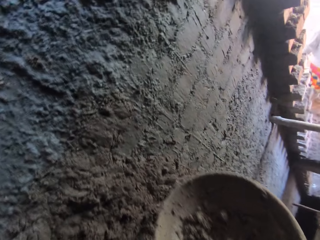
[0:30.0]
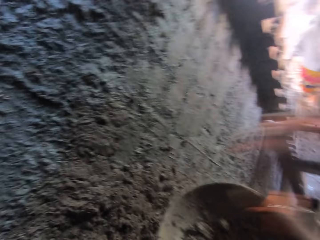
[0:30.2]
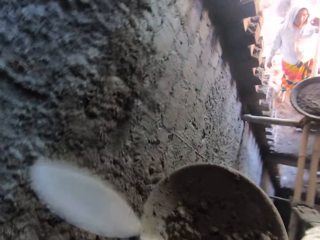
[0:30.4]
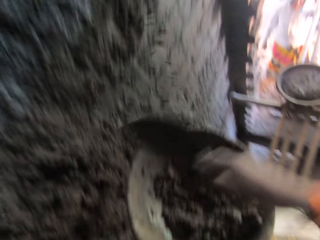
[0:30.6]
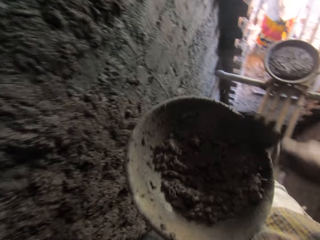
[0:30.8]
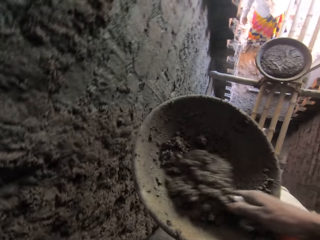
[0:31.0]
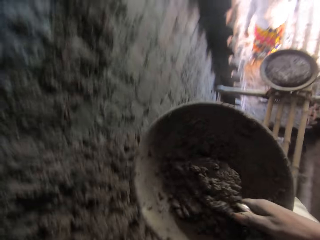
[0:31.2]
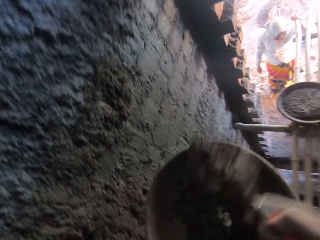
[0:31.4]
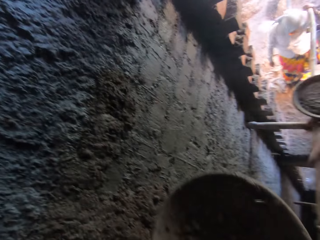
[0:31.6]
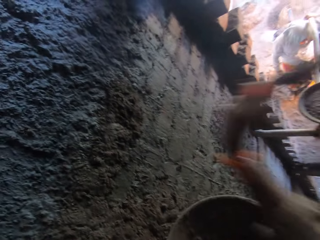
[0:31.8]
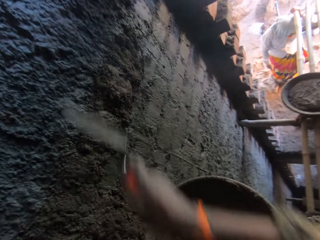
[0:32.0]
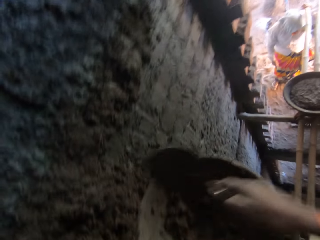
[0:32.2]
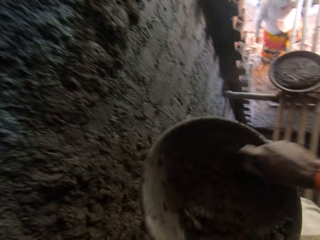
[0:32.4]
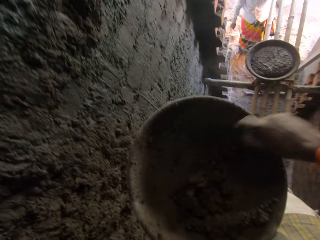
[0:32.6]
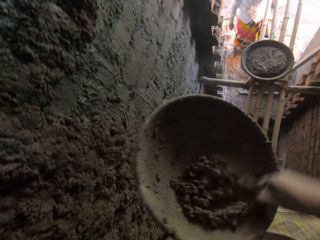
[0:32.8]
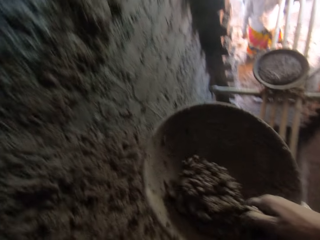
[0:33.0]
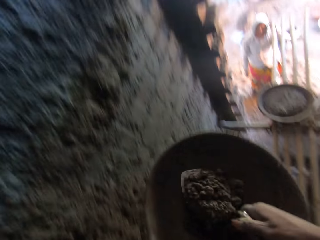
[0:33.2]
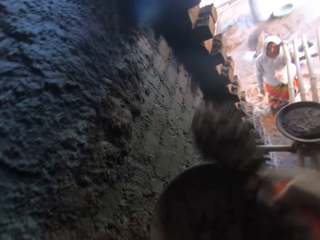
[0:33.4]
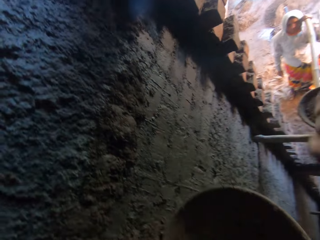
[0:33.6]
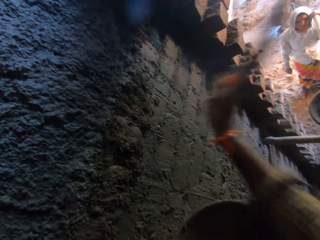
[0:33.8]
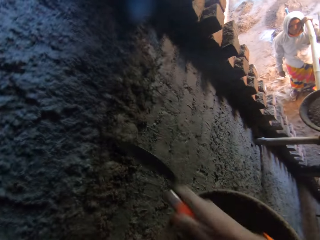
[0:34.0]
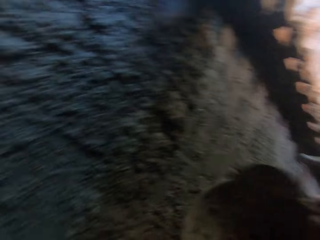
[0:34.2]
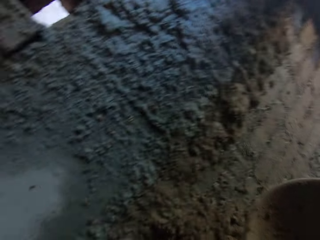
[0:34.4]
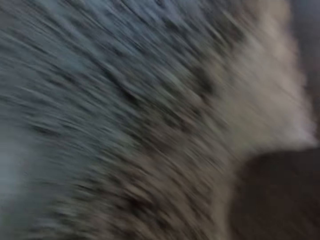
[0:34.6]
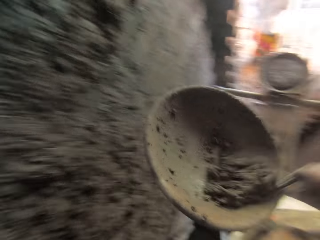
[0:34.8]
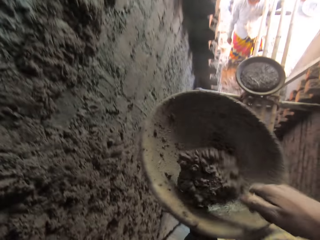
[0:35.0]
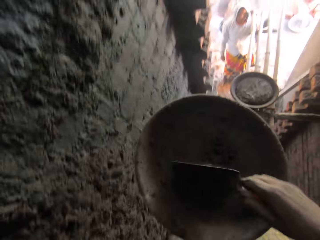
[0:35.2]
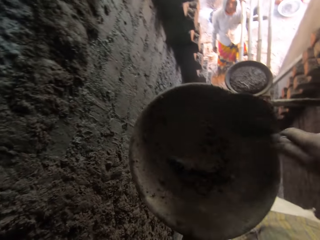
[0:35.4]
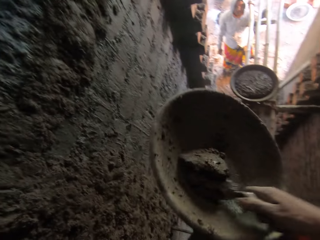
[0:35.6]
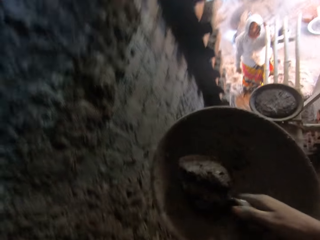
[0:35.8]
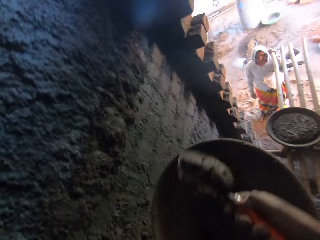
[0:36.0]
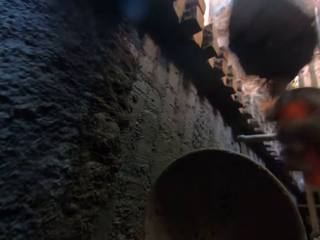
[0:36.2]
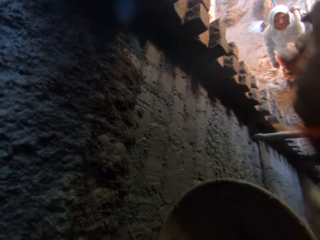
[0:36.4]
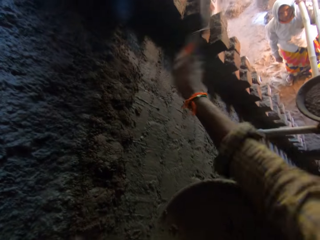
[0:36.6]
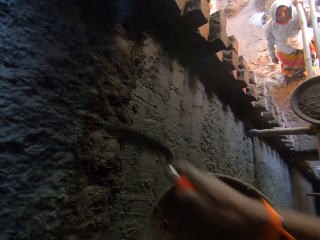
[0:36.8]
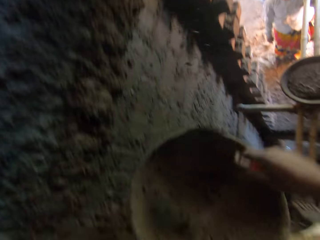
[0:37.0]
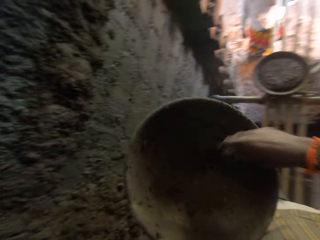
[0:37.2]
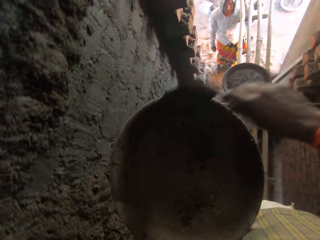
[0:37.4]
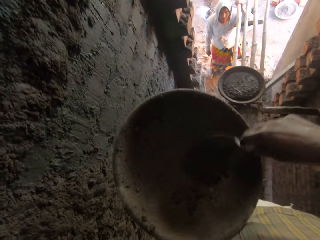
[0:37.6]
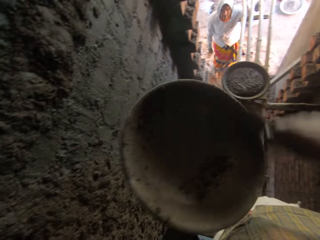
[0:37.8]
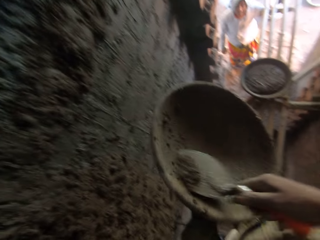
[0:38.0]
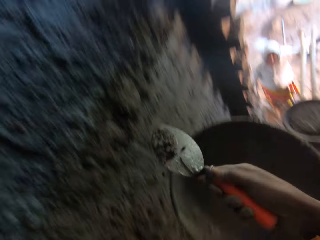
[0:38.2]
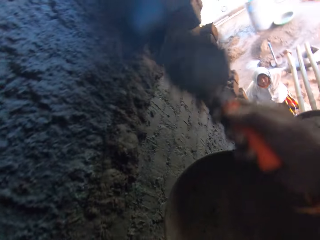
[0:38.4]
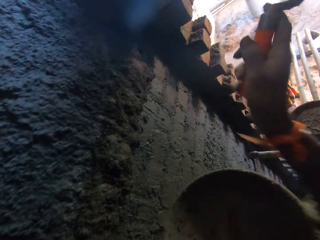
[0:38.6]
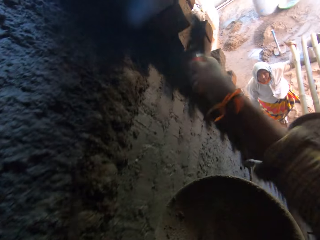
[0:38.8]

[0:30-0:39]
The camera wearer plasters the mortar on the wall with the hand trowel in his right hand. He takes mortar from the head pan with the hand trowel in his right hand. He plasters the mortar on the wall with the hand trowel in his right hand. He takes mortar from the head pan with the hand trowel in his right hand. He plasters the mortar on the wall with the hand trowel in his right hand. He mixes the mortar in the head pan with the hand trowel in his right hand. He takes mortar from the head pan with the hand trowel in his right hand. He plasters the mortar on the wall with the hand trowel in his right hand. He takes mortar from the head pan with the hand trowel in his right hand.

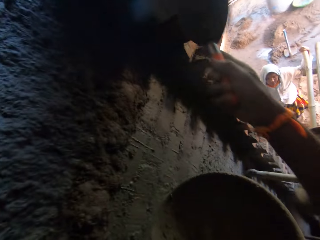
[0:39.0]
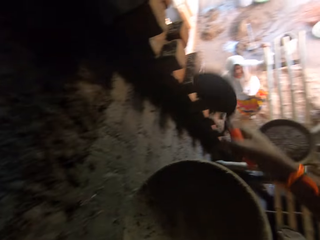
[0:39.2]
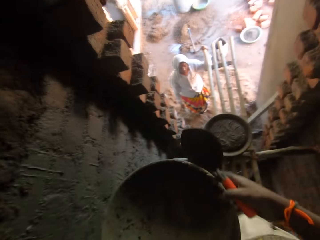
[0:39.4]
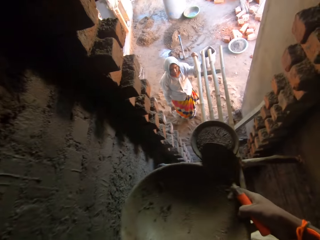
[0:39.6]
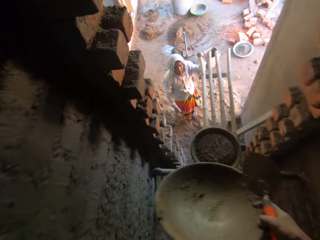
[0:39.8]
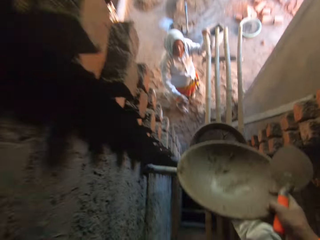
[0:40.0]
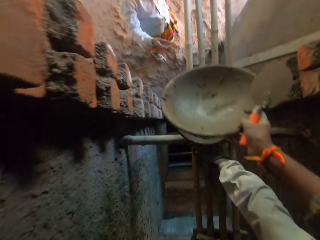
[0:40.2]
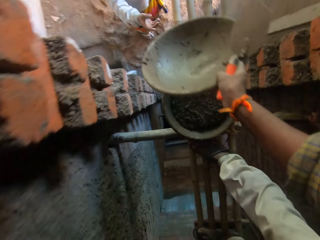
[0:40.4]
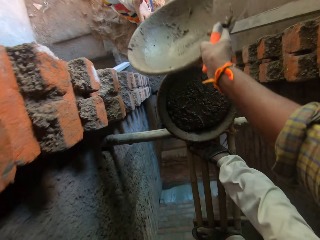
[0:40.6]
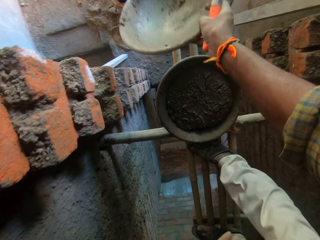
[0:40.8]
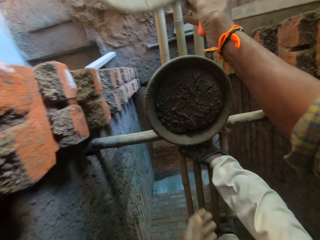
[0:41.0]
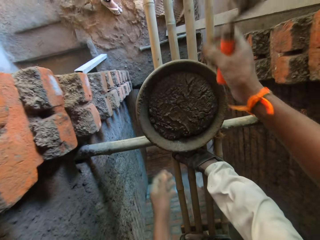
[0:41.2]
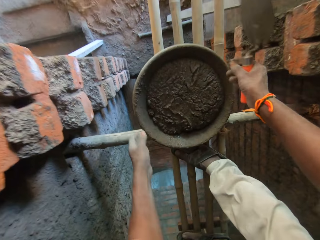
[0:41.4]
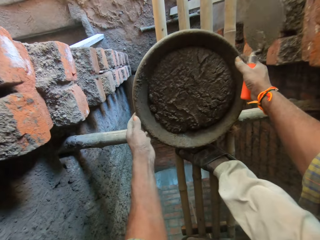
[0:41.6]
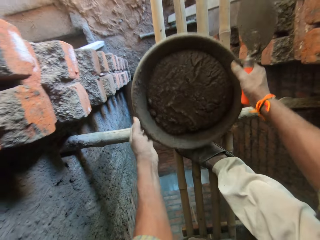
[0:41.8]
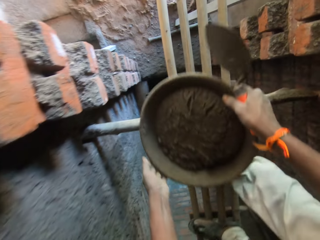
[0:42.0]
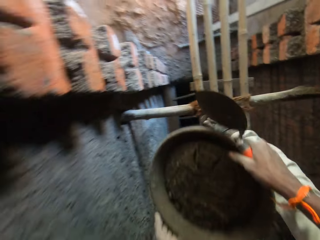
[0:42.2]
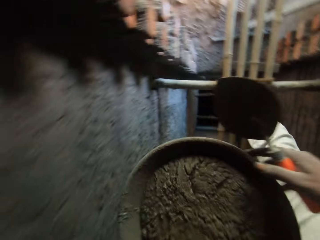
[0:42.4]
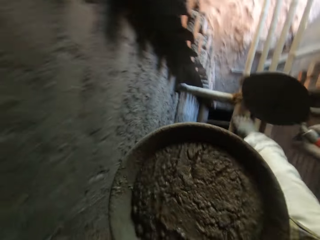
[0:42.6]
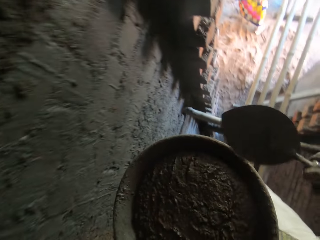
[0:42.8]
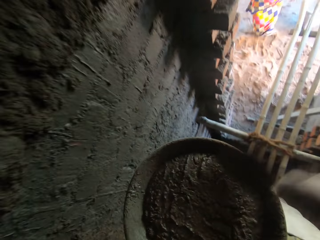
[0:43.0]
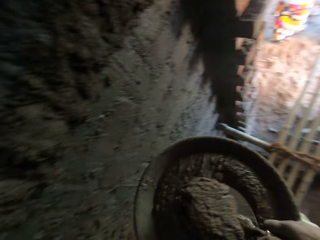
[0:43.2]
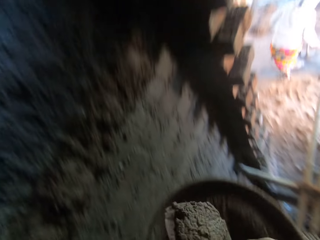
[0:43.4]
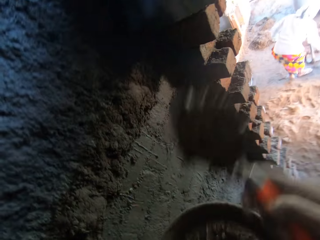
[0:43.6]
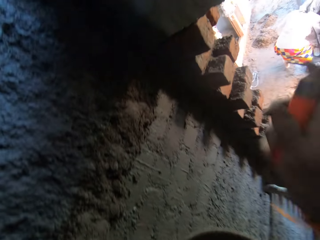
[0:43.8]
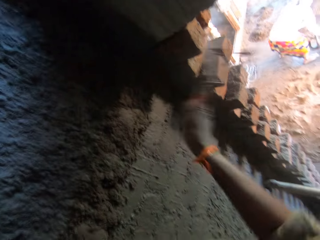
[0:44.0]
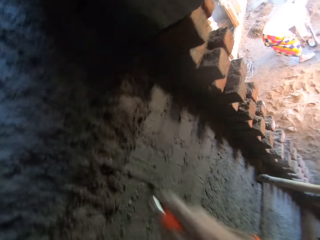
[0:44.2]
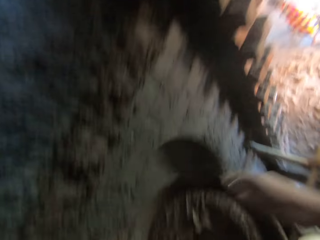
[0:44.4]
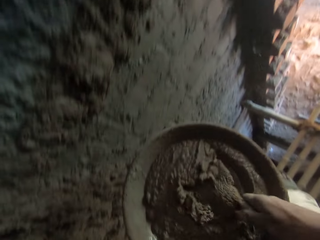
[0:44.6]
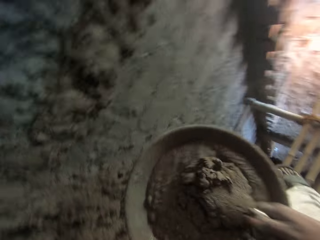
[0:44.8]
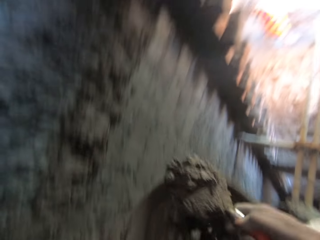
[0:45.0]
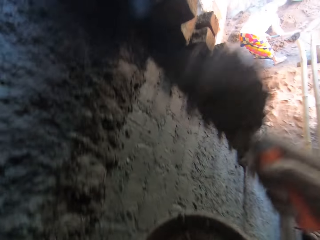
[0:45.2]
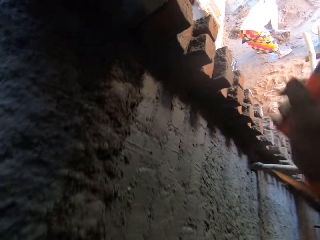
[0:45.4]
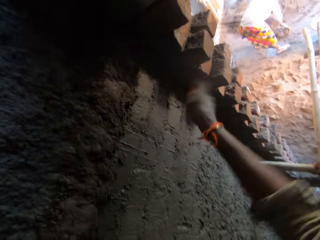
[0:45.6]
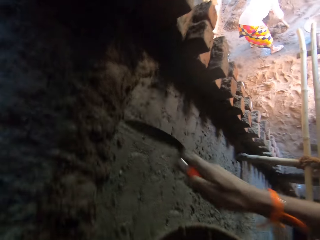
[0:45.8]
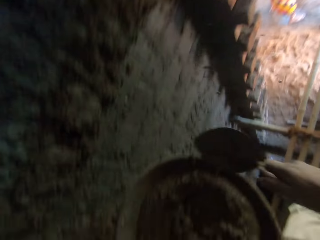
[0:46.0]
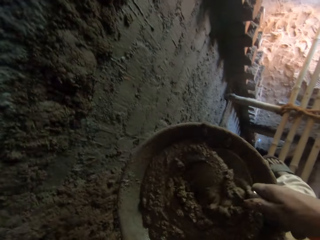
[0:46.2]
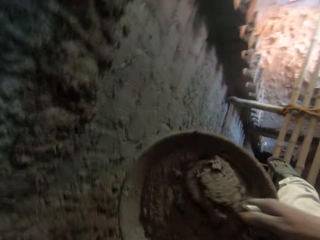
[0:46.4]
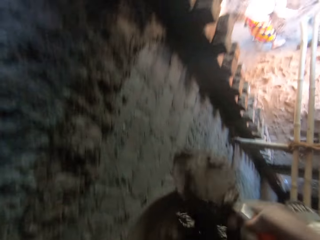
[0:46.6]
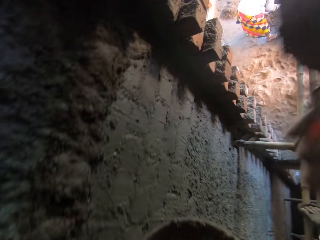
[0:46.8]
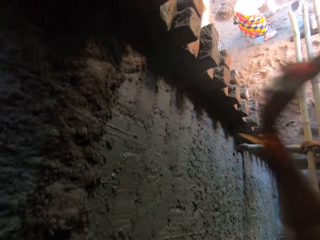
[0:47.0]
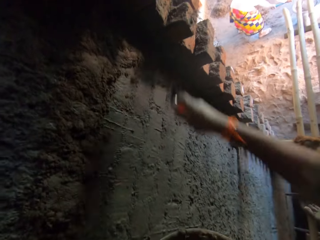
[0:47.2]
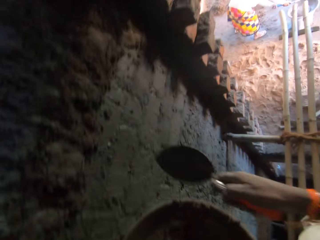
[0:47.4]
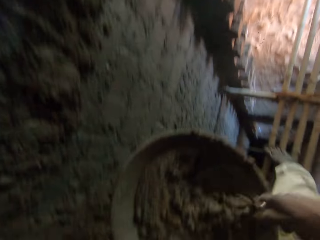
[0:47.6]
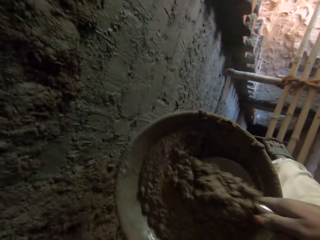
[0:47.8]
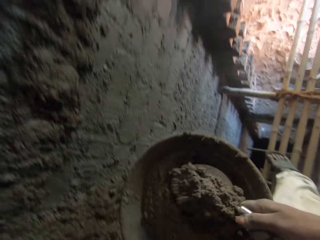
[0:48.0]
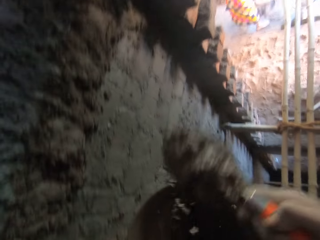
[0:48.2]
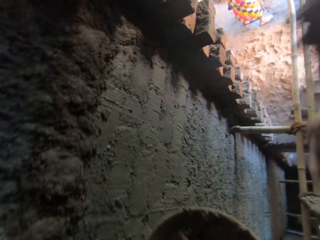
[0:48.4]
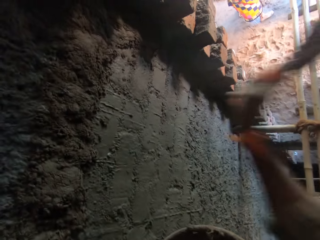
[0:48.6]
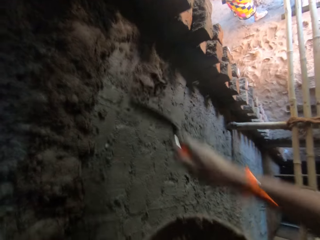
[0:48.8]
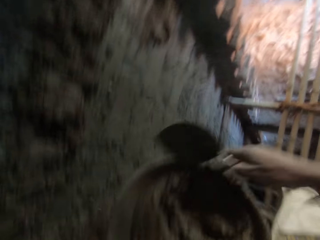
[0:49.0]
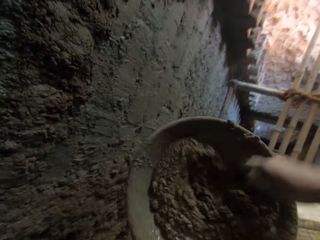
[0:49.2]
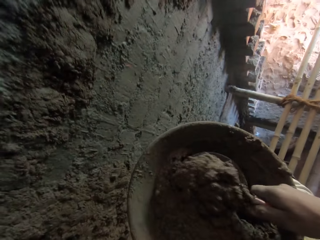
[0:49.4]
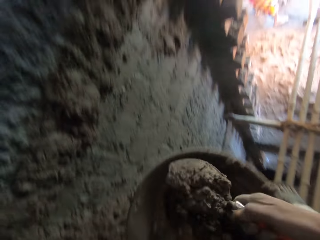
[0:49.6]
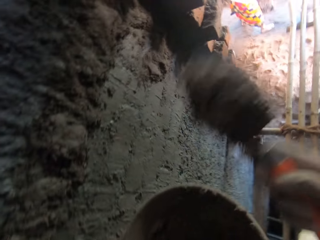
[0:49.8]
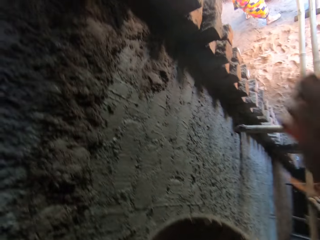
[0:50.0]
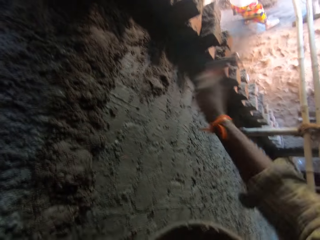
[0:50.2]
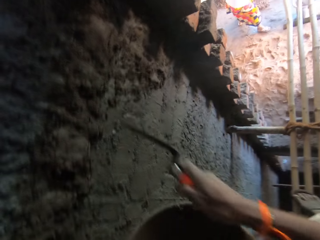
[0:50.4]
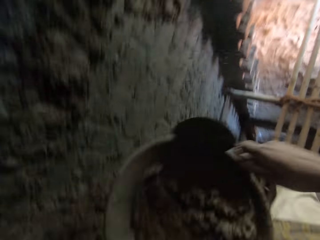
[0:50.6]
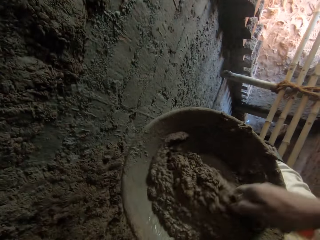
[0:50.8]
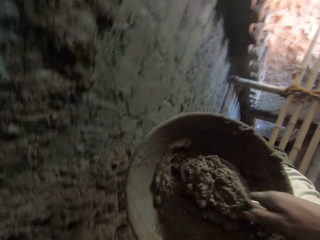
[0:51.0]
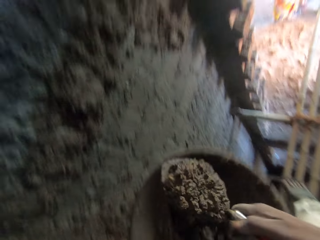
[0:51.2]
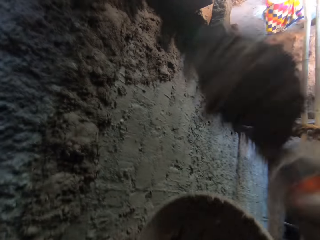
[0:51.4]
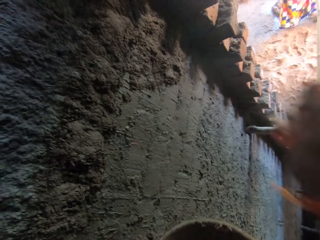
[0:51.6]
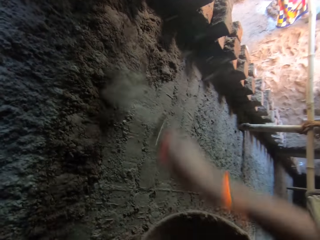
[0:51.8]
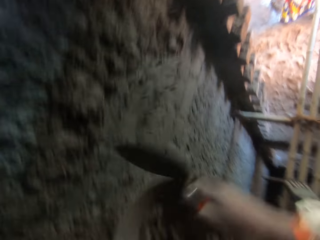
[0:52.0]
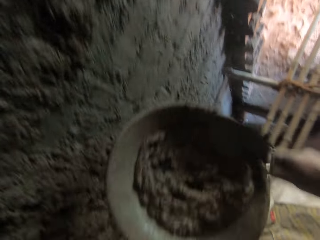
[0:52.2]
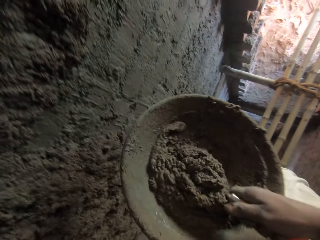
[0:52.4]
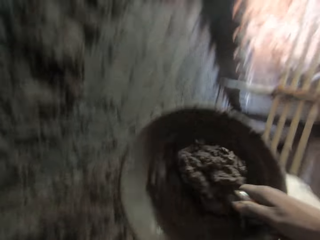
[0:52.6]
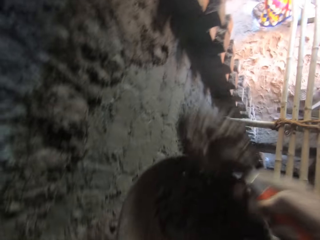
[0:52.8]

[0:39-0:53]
The camera wearer plasters the mortar on the wall with the hand trowel in his right hand. He passes the head pan or cement mixture basin to his right hand from his left hand. He passes the head pan to the woman with his right hand. He picks the cement mixture basin from the wood railing. He carries the head pan of mortar from the scaffold with both hands. He takes mortar from the head pan with the hand trowel in his right hand. He plasters the mortar on the wall with the hand trowel in his right hand. He takes mortar from the head pan with the hand trowel in his right hand. He plasters the mortar on the wall with the hand trowel in his right hand. He takes mortar from the head pan with the hand trowel in his right hand. He plasters the mortar on the wall with the hand trowel in his right hand. He takes mortar from the head pan with the hand trowel in his right hand. He plasters the mortar on the wall with the hand trowel in his right hand. He takes mortar from the head pan with the hand trowel in his right hand. He plasters the mortar on the wall with the hand trowel in his right hand. He takes mortar from the head pan with the hand trowel in his right hand. He plasters the mortar on the wall with the hand trowel in his right hand. He takes mortar from the head pan with the hand trowel in his right hand.
